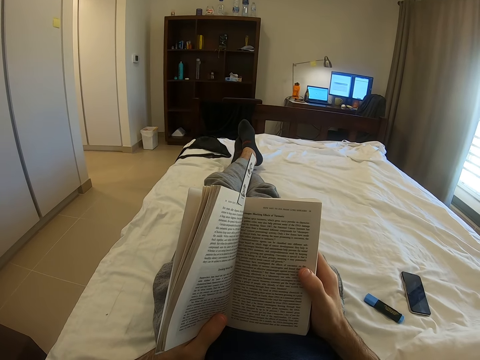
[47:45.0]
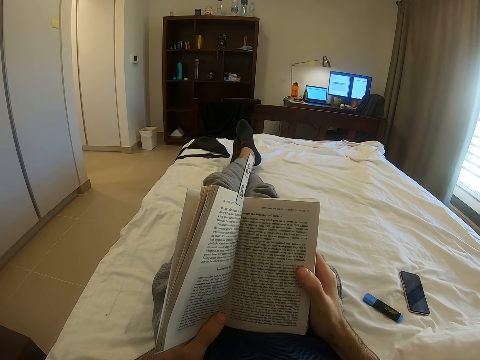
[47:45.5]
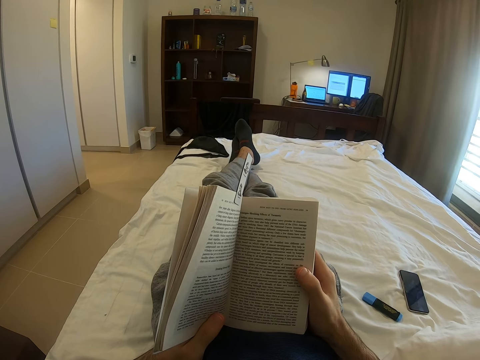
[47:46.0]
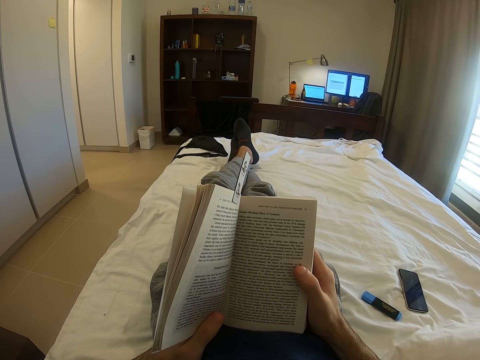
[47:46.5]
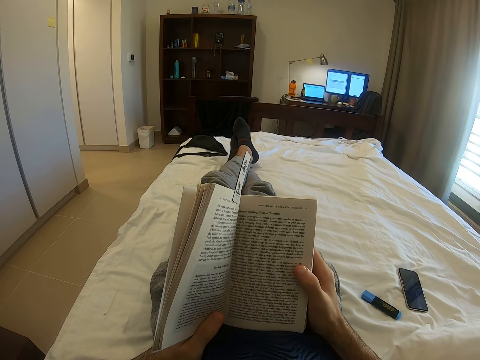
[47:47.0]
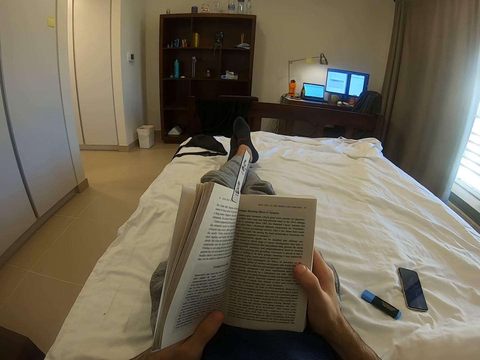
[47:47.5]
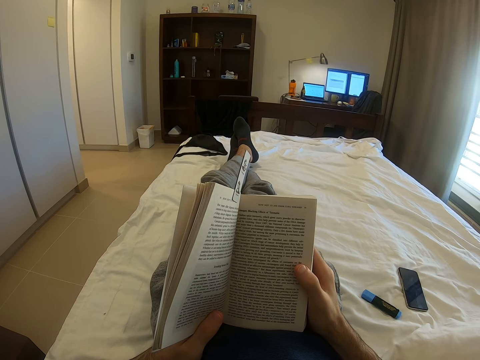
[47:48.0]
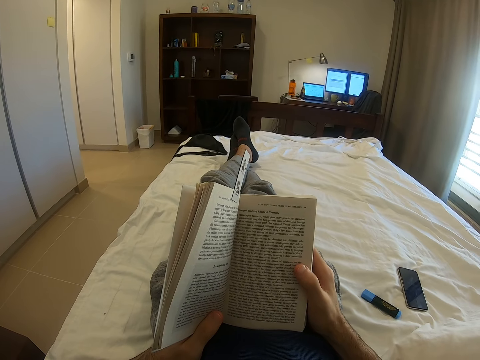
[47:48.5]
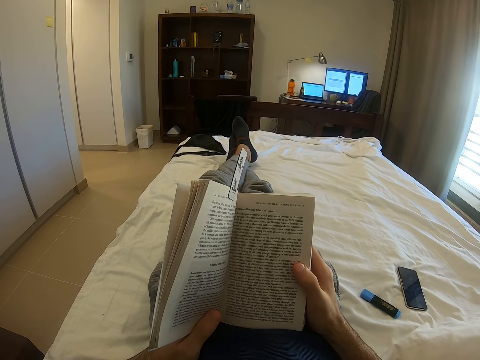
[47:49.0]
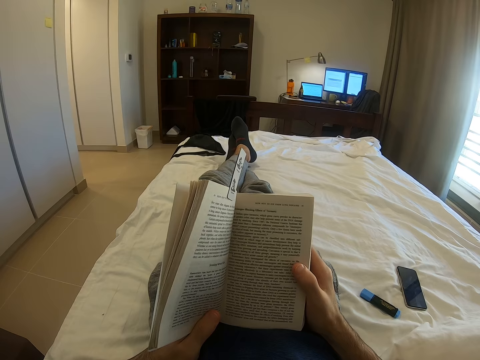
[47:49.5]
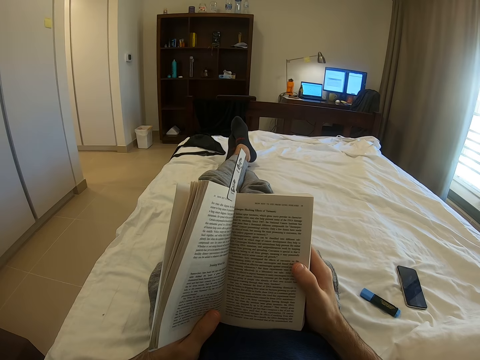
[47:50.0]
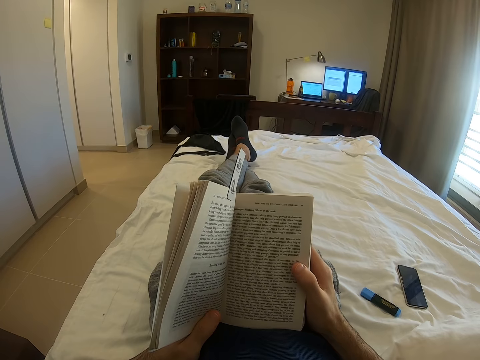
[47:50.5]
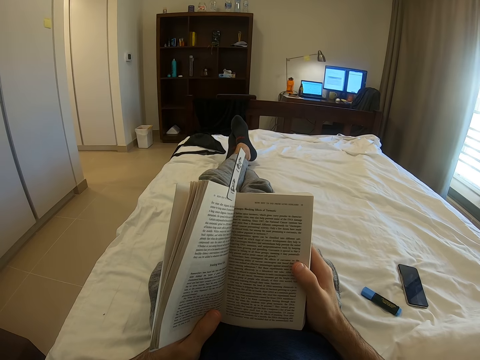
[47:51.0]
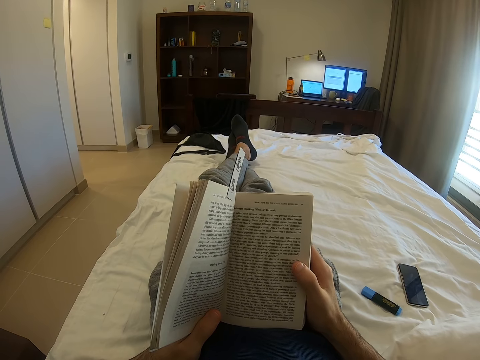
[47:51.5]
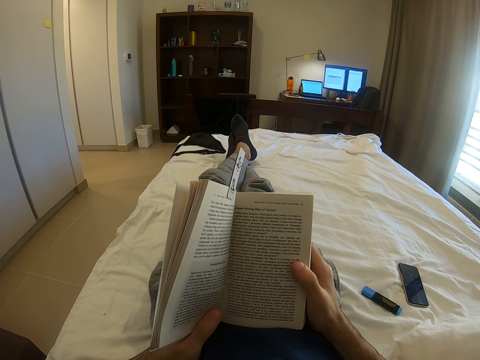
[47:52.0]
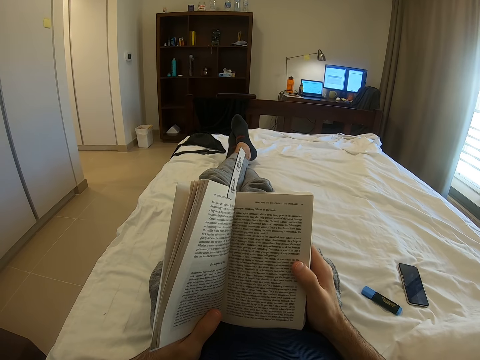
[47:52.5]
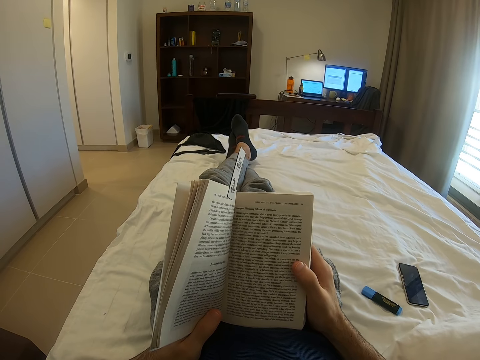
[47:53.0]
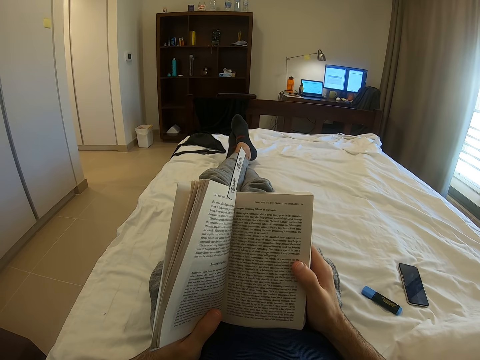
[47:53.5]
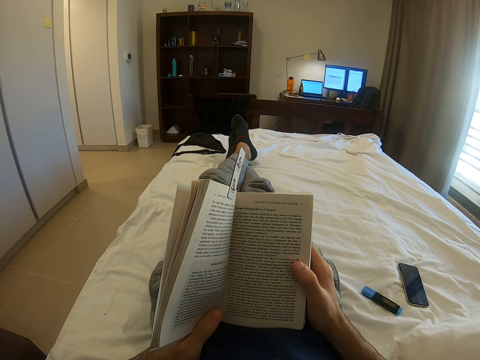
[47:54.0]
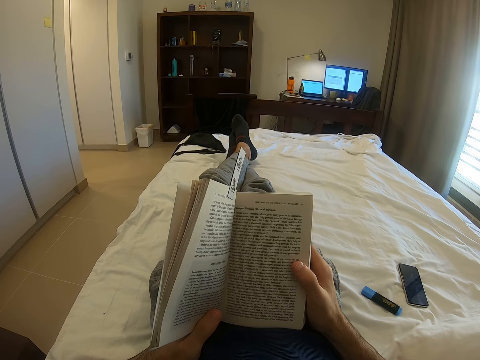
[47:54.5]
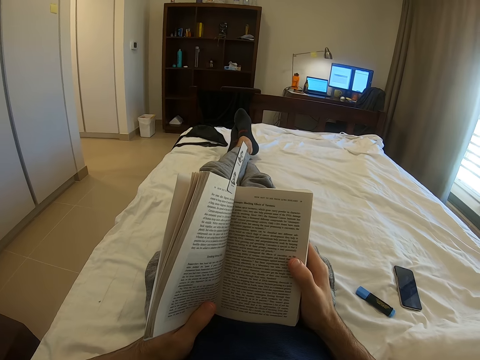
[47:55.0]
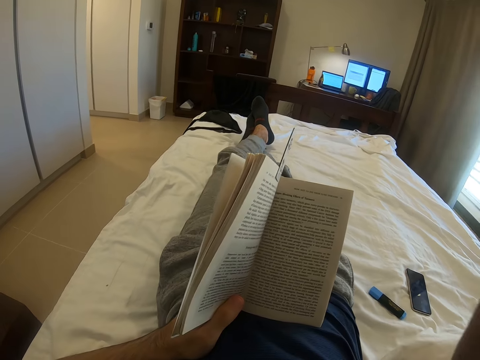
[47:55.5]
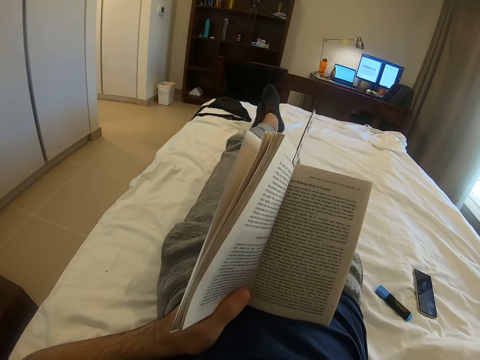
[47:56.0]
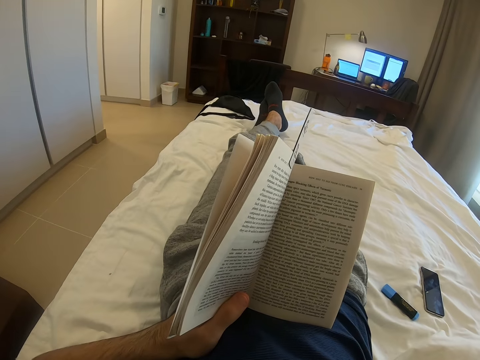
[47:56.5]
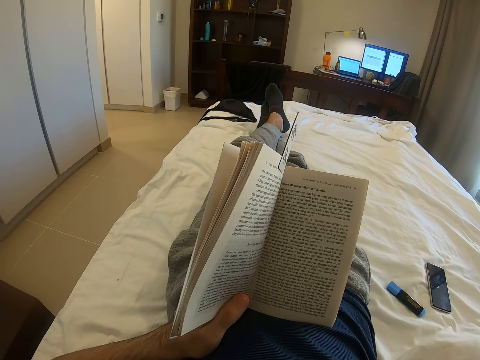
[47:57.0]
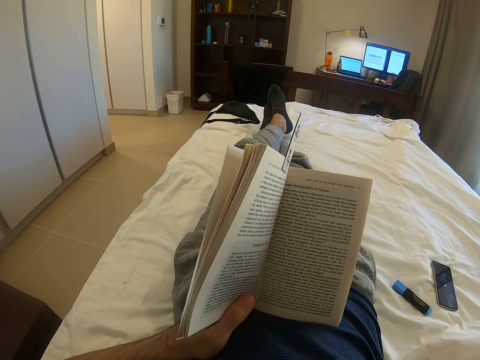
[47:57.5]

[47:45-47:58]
The camera wearer reads a book. He raises his hand.

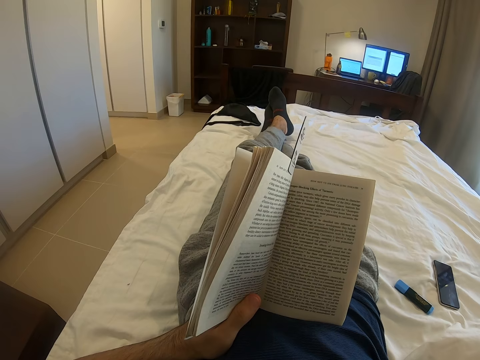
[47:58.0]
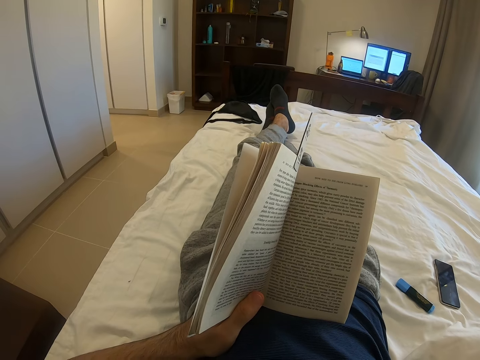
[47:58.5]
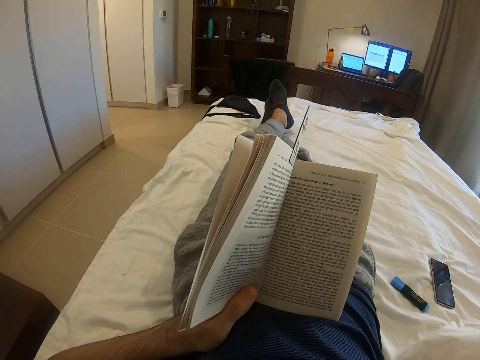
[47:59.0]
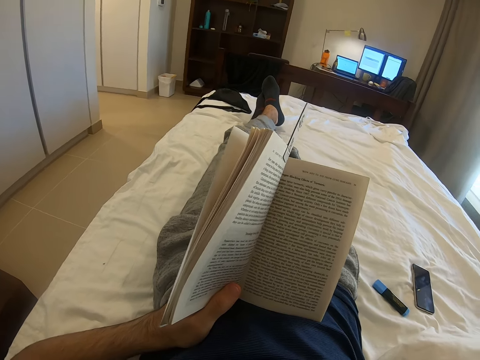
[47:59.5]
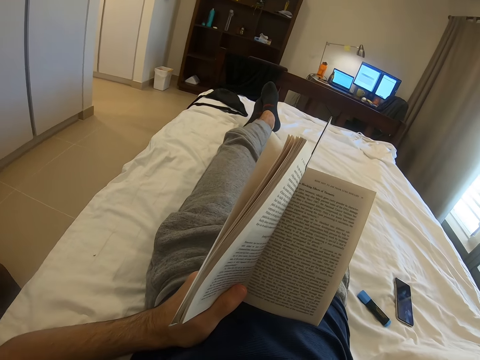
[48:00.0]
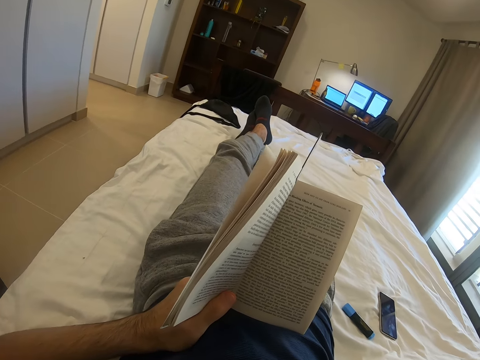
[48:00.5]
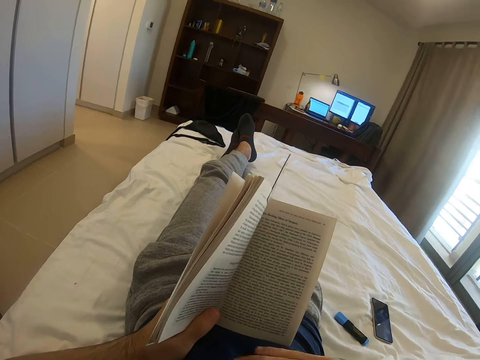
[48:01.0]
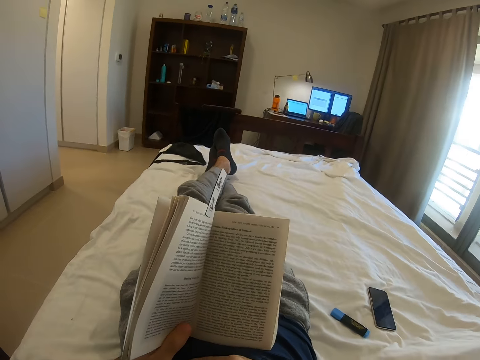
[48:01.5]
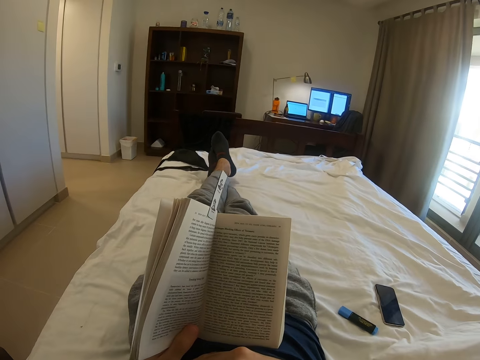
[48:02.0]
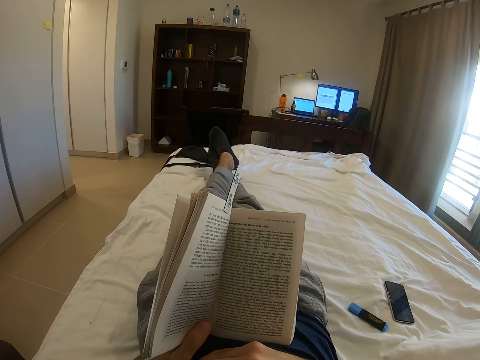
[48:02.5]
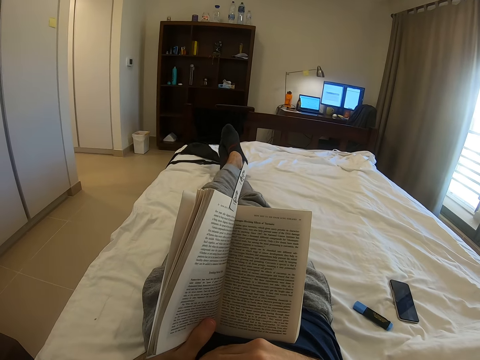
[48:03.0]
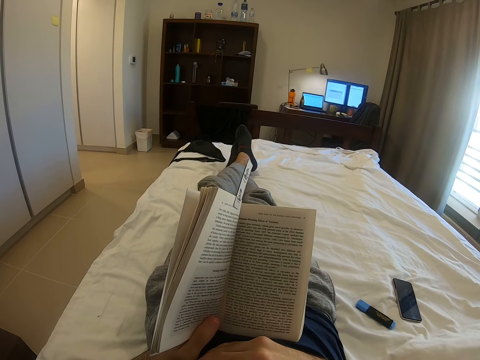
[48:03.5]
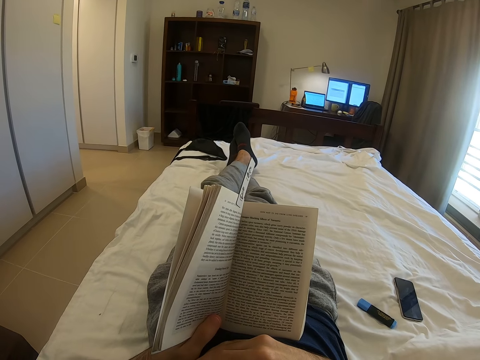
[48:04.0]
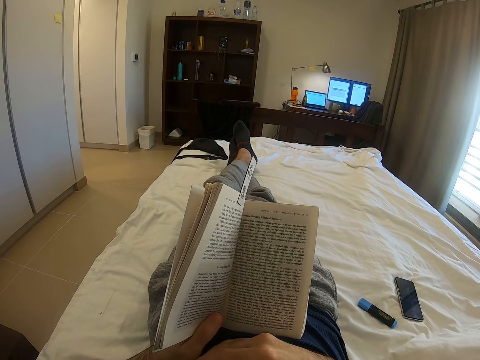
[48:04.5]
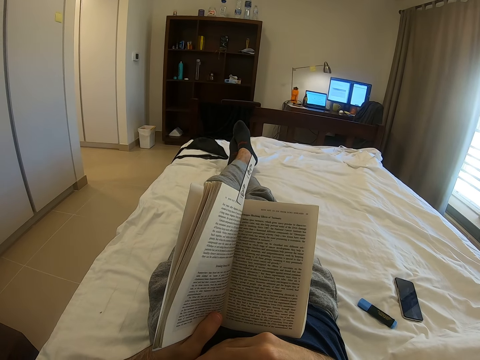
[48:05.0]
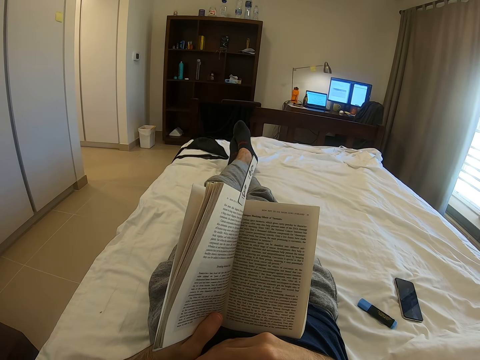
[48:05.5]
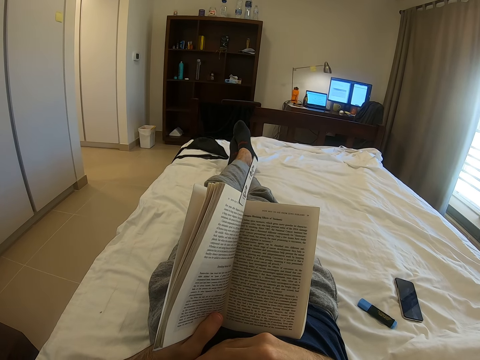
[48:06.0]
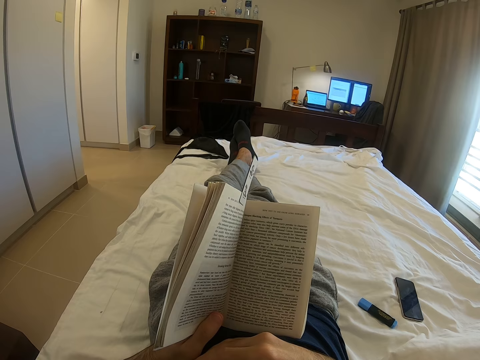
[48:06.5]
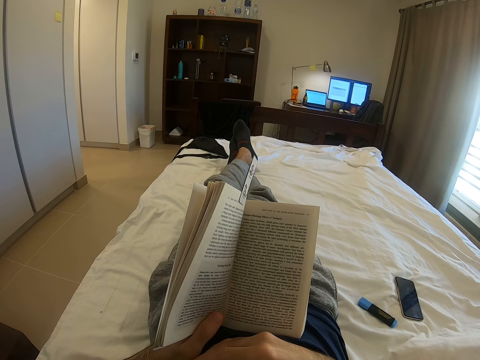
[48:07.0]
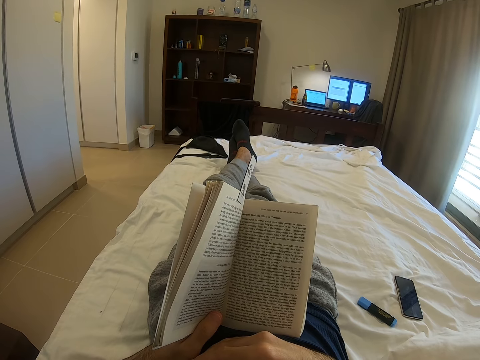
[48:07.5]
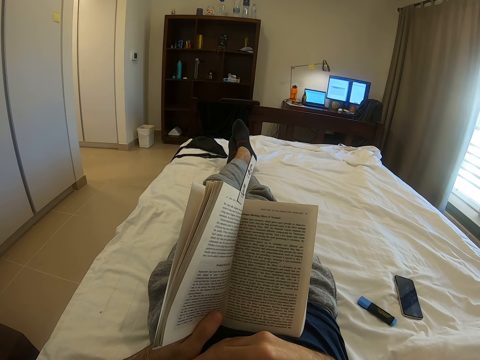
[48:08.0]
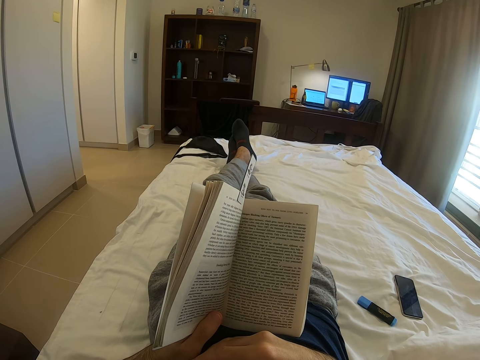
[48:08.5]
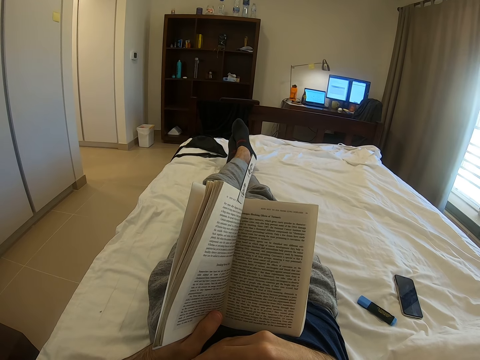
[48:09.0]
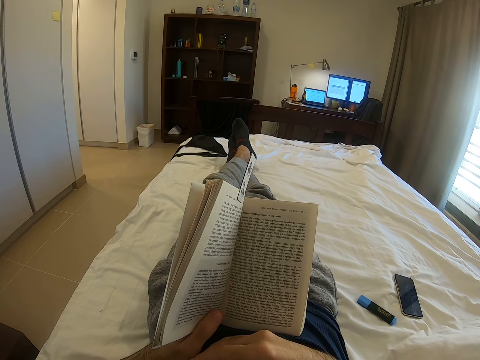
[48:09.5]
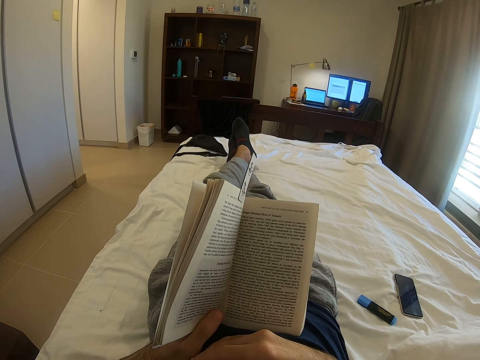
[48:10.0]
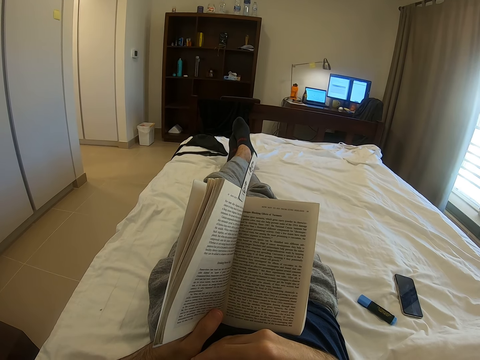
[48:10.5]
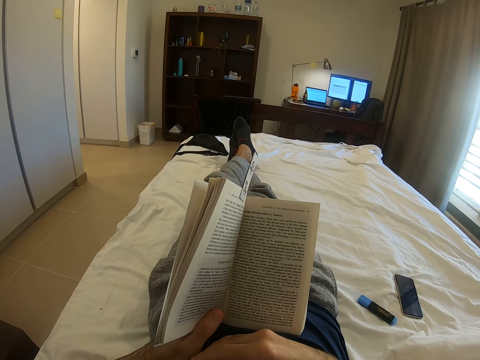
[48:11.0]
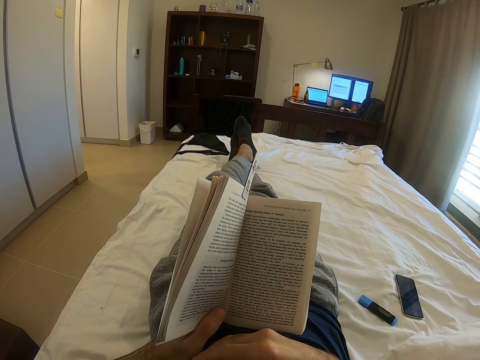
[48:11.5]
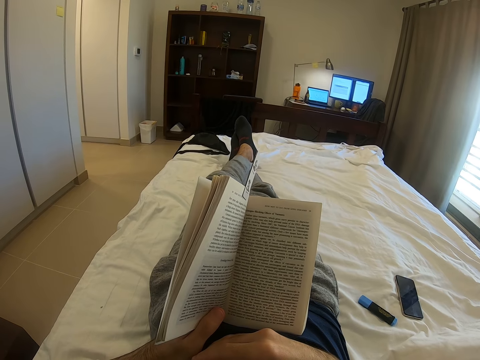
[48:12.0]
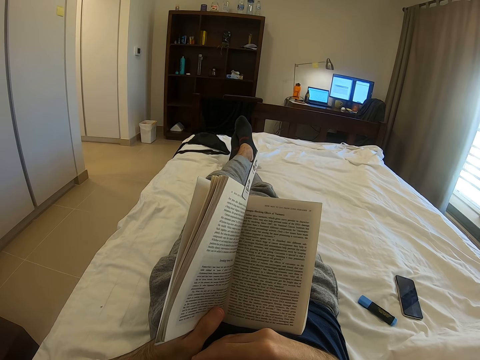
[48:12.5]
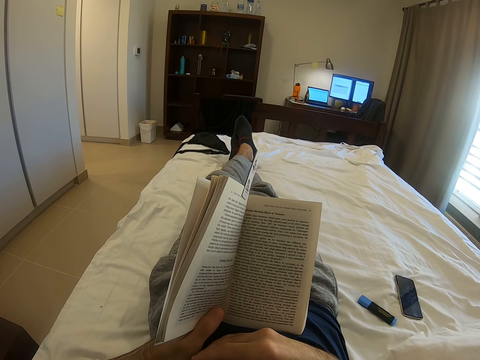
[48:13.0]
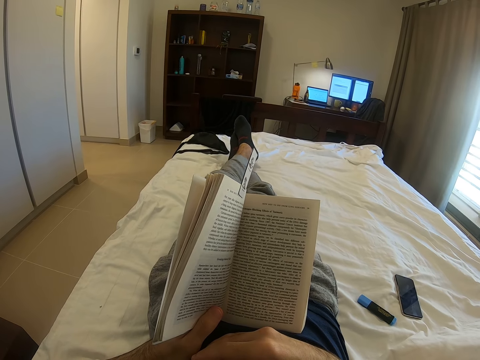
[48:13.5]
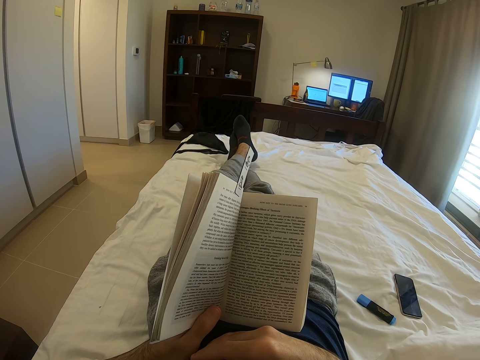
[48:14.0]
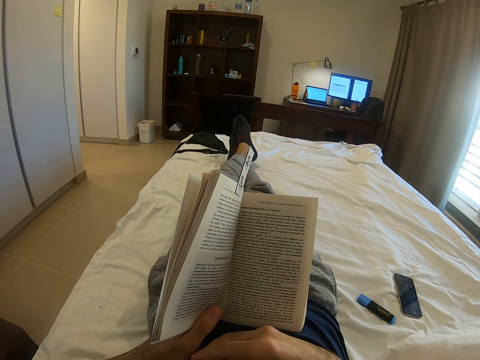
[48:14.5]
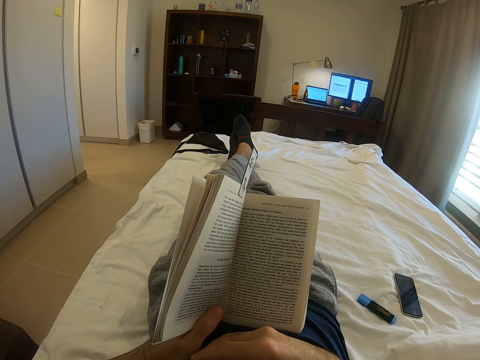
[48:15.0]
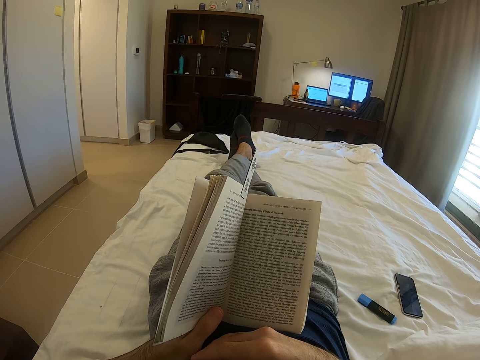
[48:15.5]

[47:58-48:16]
The camera wearer reads a book. He moves his legs. He reads the book.
